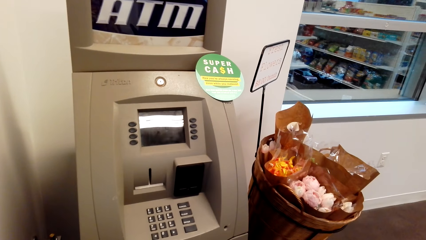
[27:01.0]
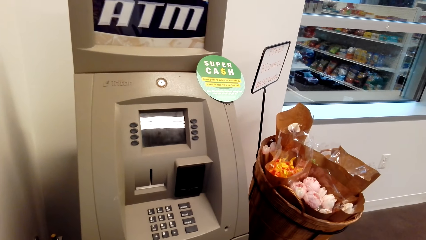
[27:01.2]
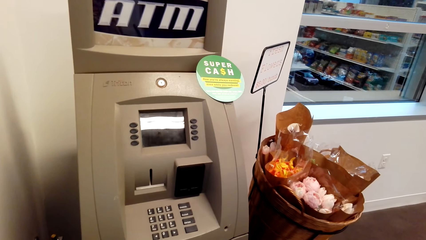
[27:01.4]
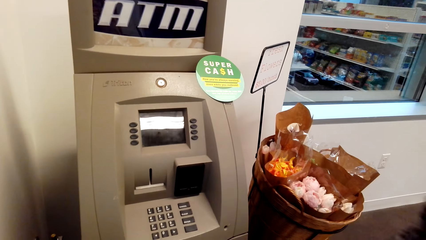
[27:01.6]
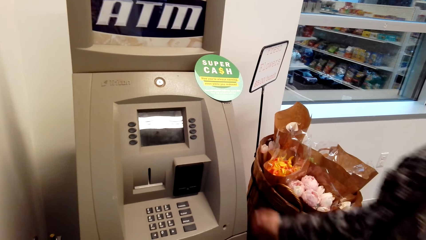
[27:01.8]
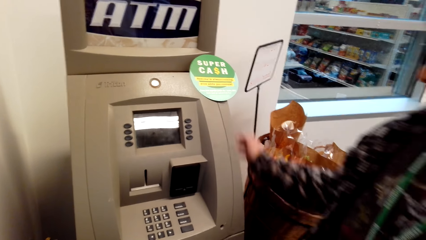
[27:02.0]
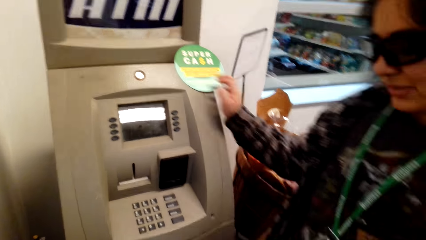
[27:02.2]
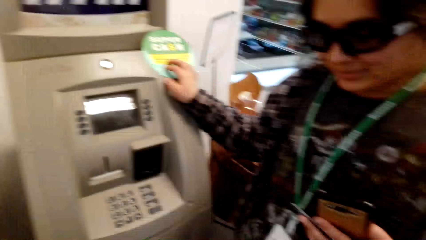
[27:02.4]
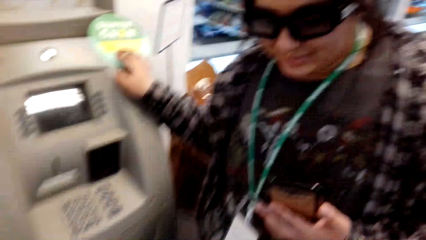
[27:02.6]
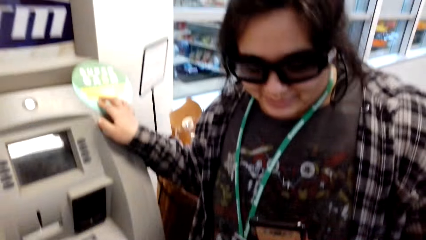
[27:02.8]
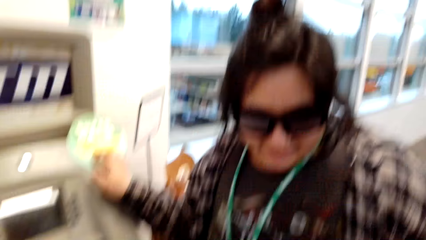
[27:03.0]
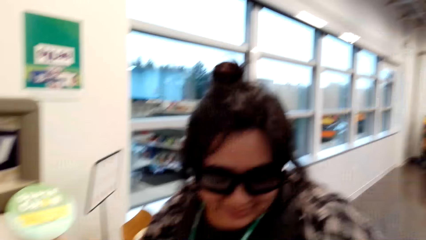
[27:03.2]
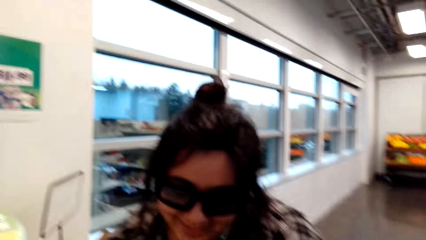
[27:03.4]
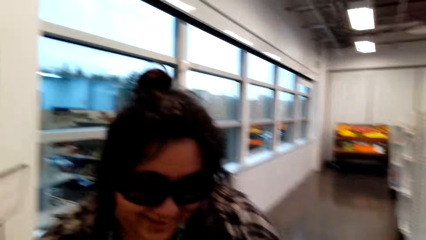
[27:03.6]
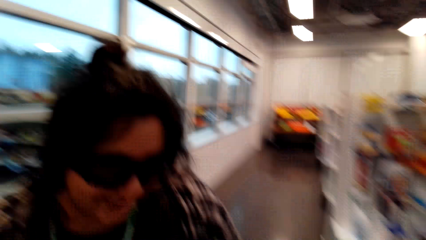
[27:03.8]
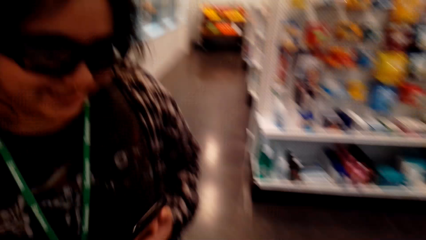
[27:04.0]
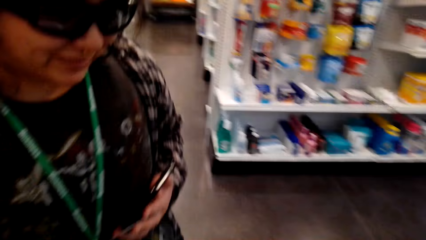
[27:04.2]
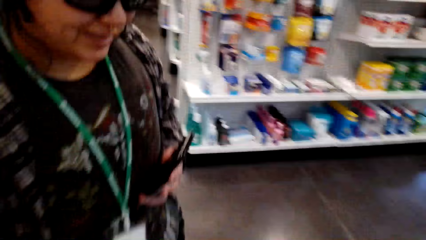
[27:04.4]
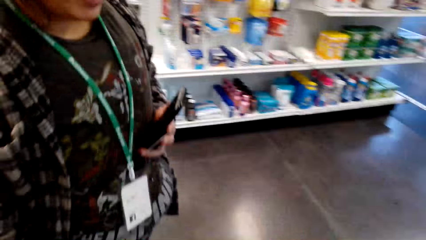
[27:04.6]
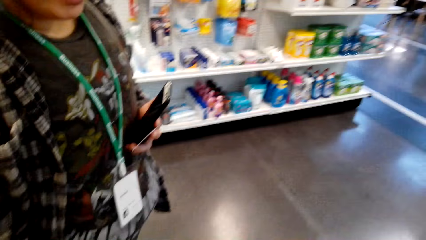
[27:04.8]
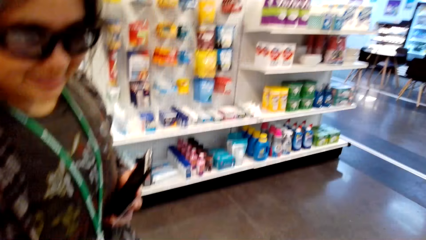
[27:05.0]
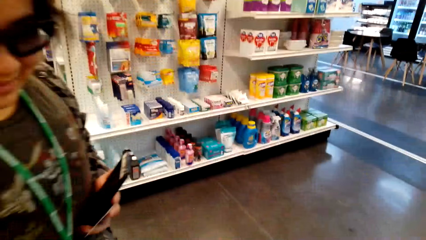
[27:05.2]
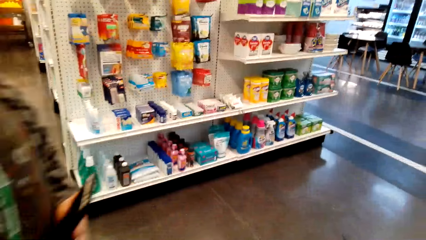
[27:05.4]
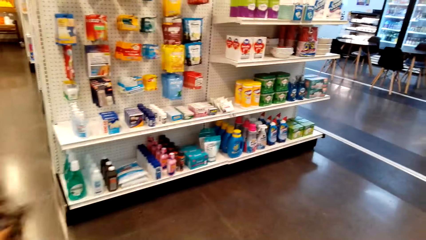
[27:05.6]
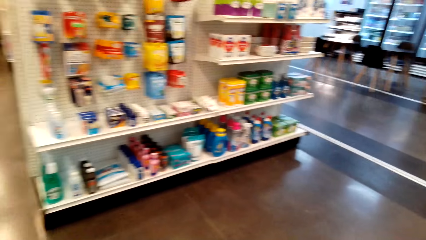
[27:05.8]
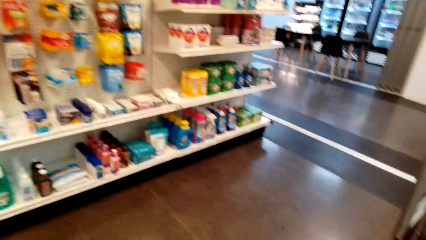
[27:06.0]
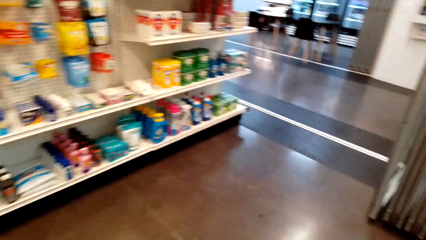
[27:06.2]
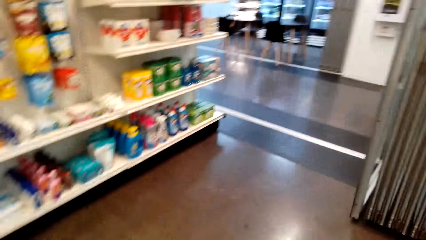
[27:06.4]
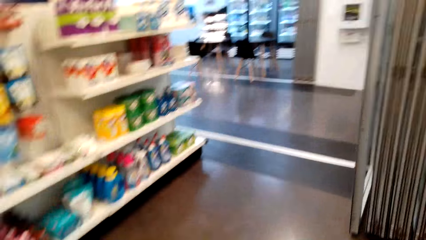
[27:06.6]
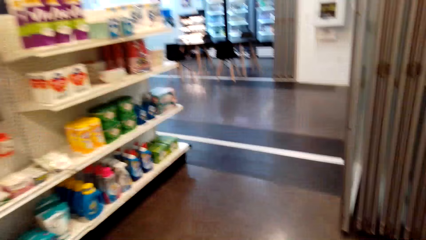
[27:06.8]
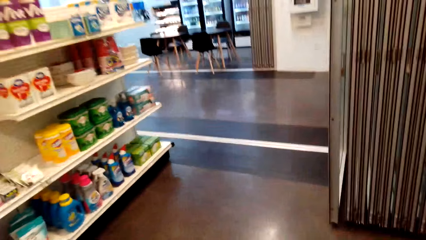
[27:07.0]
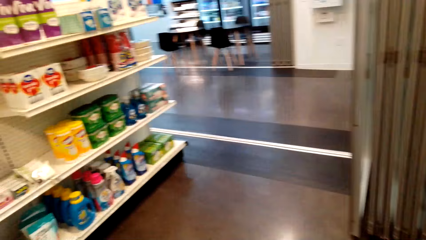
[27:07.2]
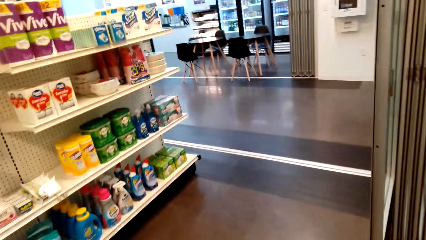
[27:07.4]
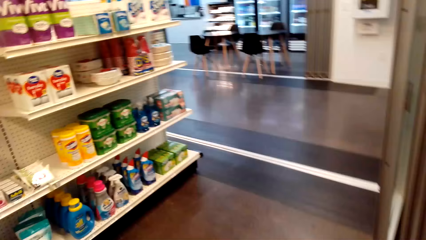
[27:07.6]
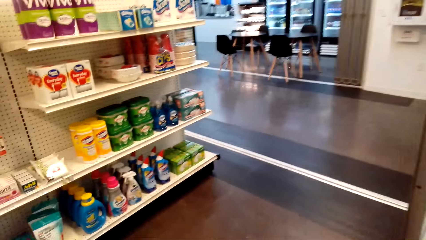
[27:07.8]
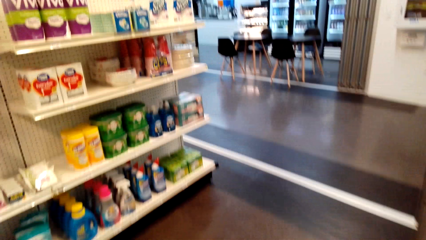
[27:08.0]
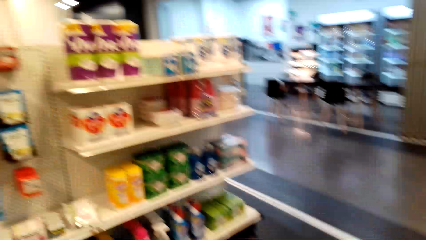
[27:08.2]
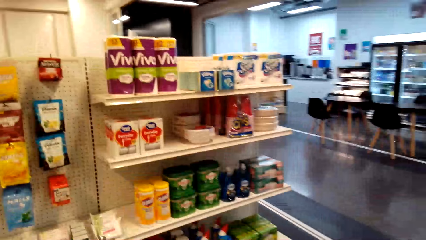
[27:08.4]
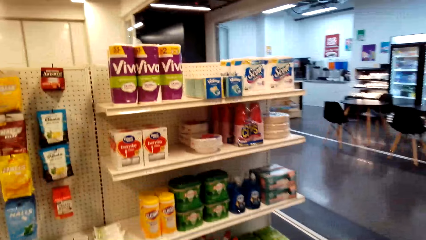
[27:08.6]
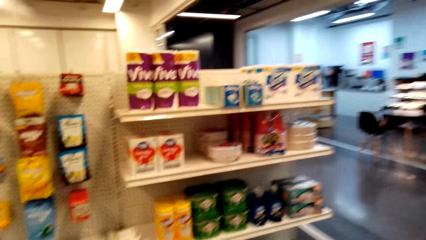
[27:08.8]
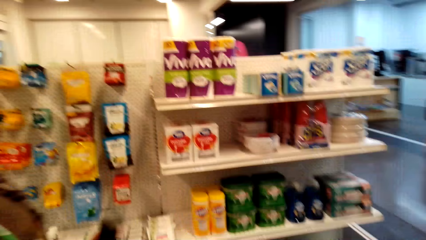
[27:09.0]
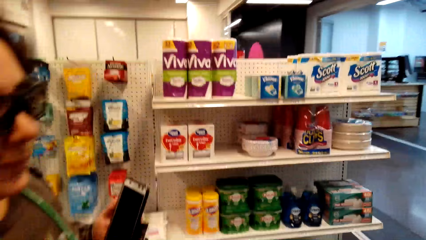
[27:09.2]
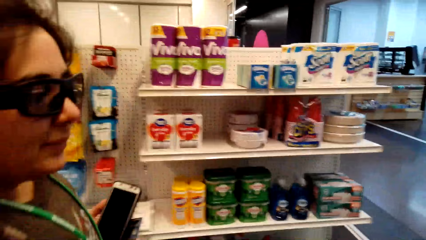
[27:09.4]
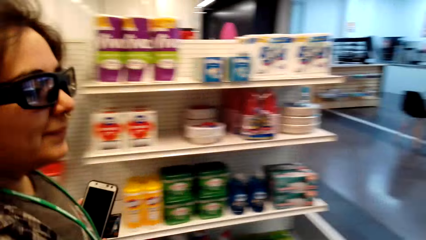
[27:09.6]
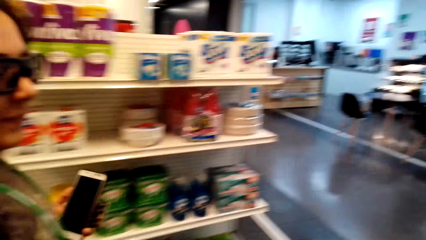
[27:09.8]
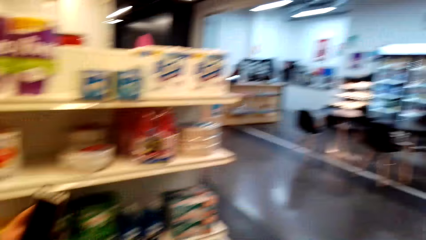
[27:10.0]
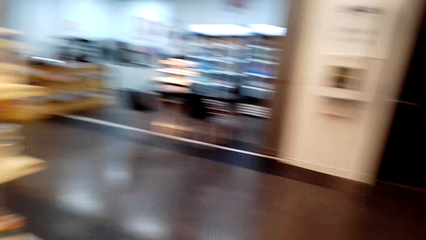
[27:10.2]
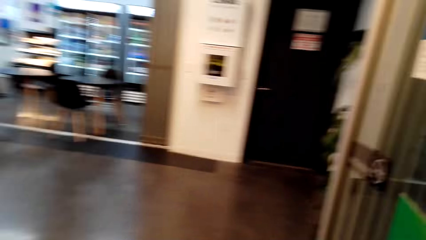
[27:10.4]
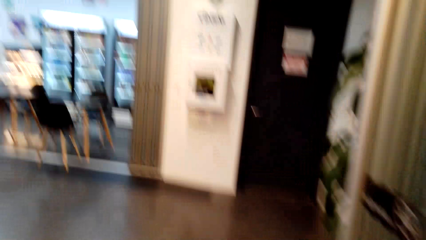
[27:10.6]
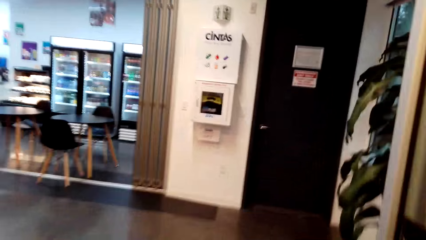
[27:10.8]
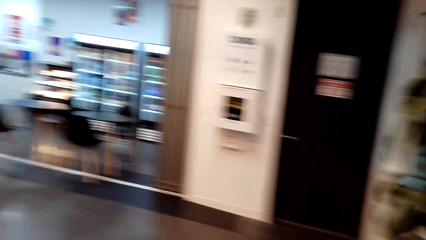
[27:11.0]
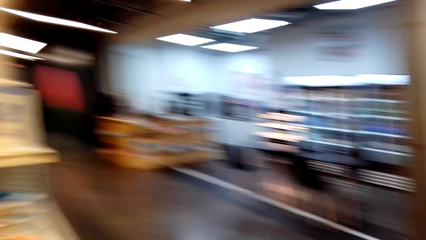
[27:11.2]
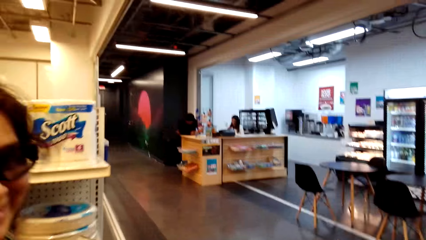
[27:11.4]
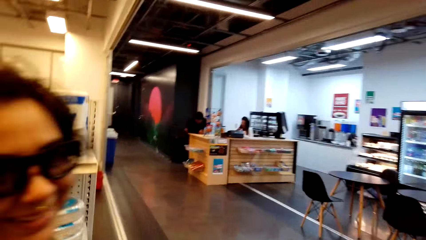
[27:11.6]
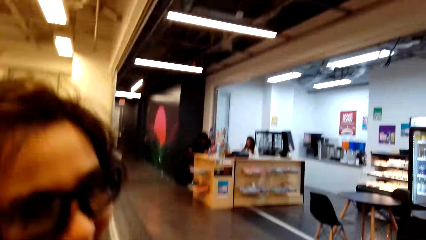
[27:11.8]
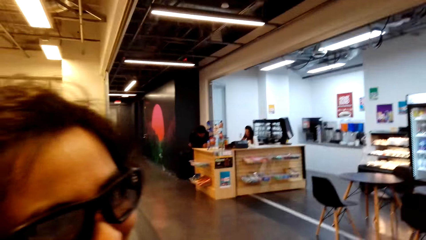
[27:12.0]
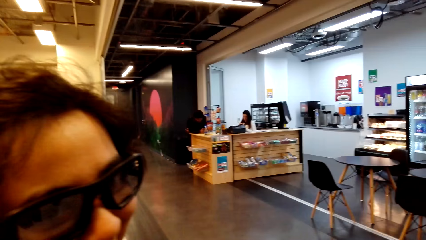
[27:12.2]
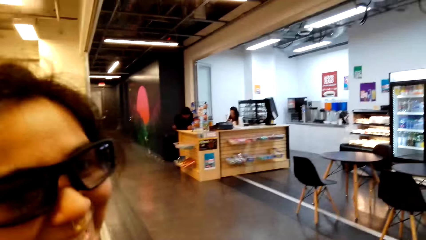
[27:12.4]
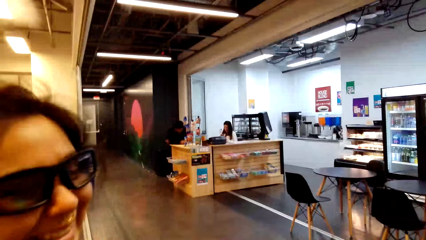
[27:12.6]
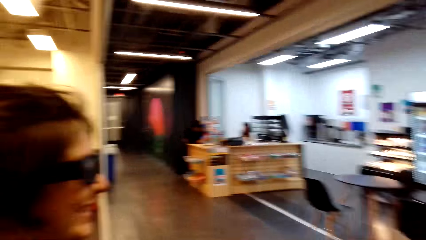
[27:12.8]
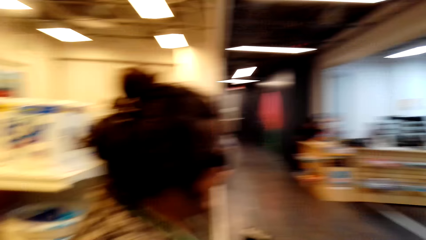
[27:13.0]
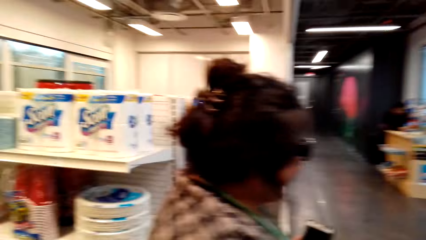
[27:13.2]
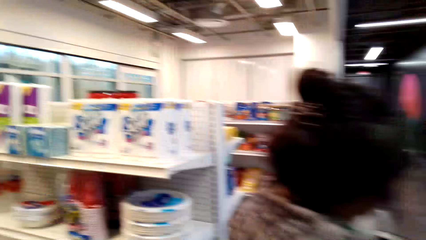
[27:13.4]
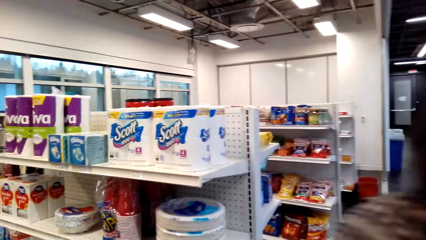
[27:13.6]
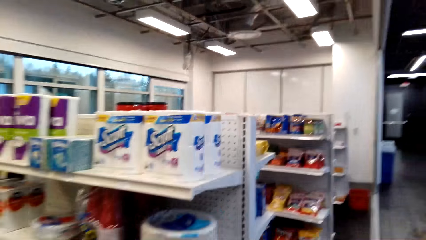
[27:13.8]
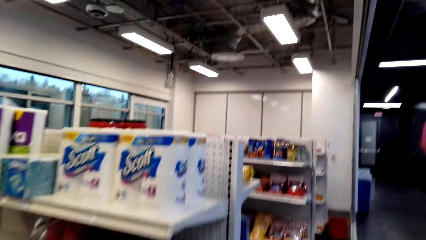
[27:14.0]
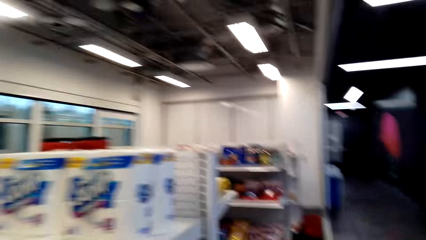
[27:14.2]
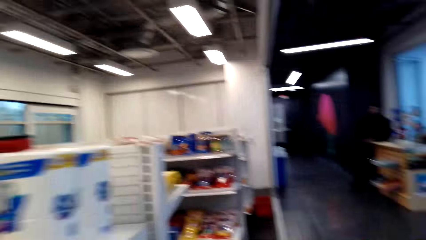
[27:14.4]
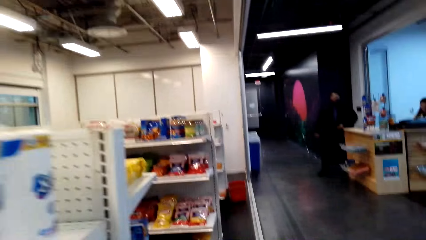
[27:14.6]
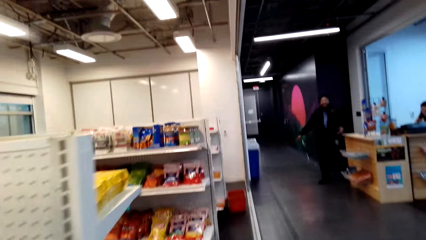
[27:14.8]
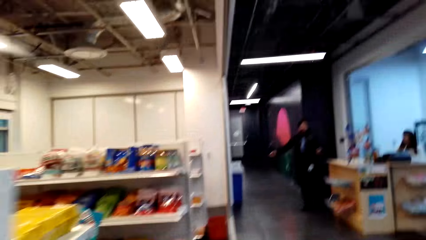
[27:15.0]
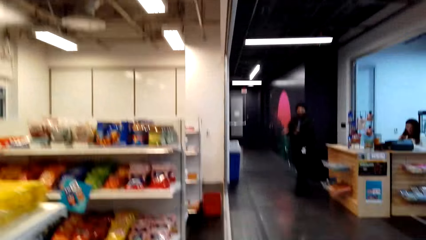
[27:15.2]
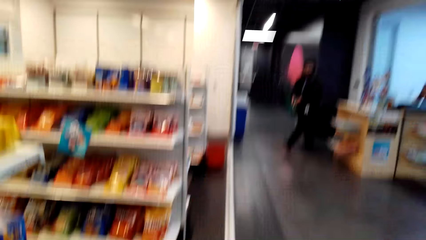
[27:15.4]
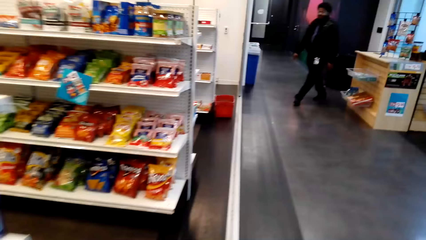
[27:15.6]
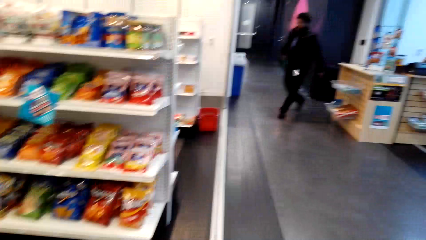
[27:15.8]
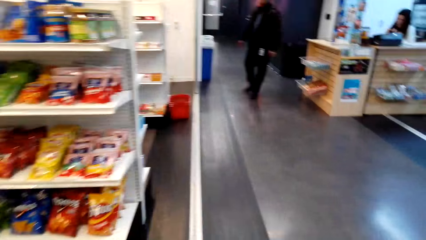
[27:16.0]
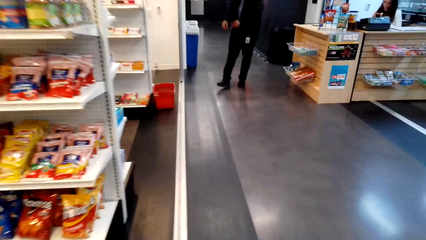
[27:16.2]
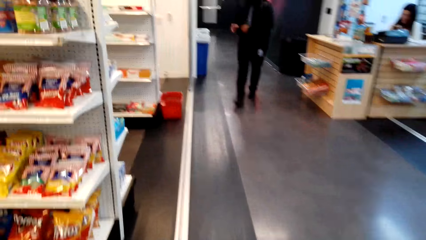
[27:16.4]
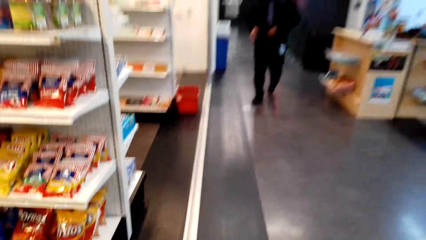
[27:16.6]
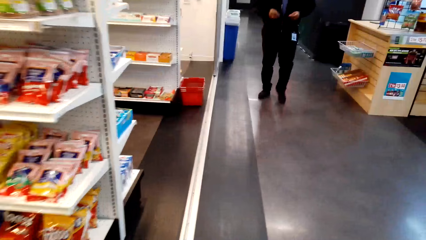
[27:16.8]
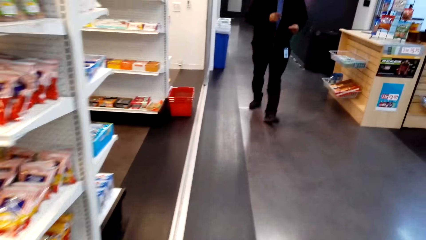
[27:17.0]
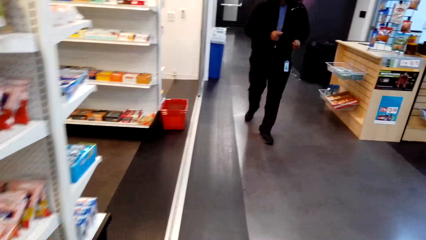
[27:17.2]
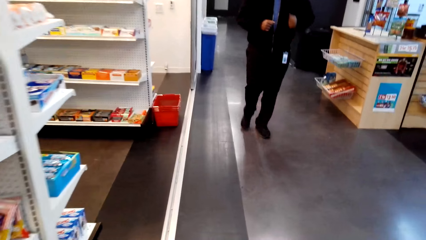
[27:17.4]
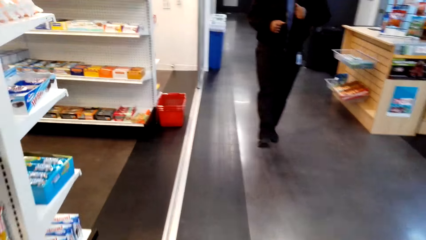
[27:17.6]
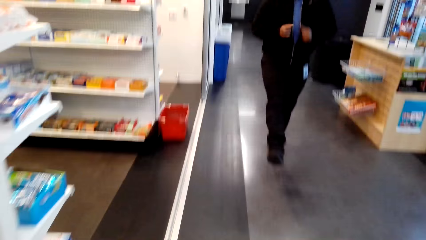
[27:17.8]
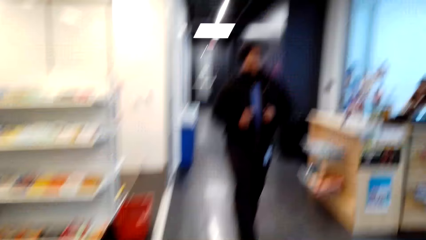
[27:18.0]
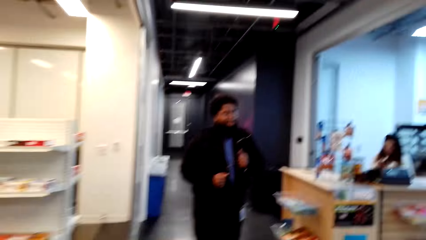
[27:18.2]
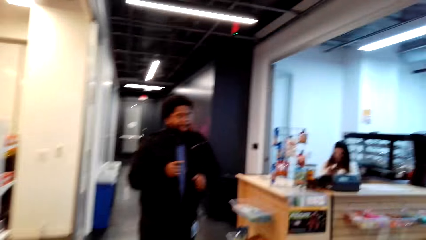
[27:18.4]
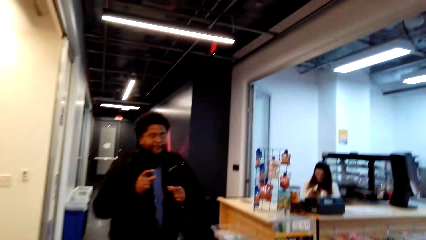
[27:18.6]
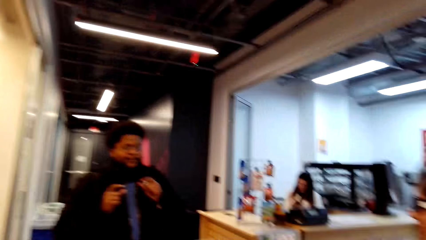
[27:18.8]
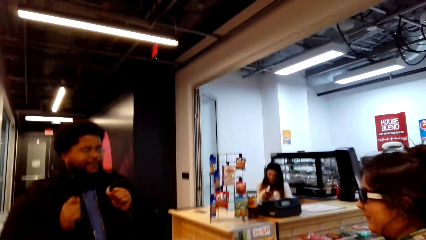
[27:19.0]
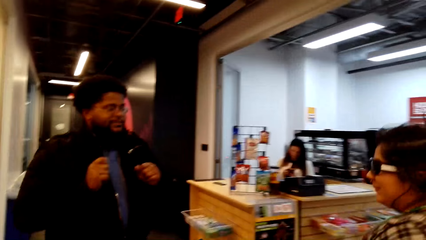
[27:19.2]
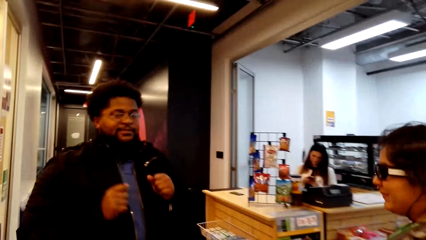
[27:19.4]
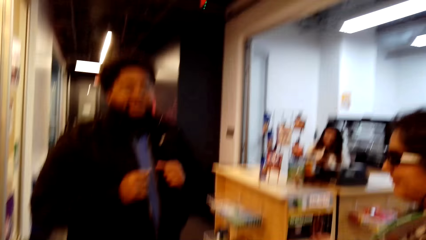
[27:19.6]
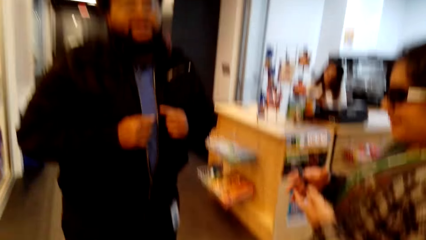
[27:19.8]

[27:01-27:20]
A person puts a hand on the teller machine. The camera wearer walks in the supermarket. The person walks around and converses with the camera wearer. The camera wearer walks in the supermarket. Another person claps hands and taps fingers.
